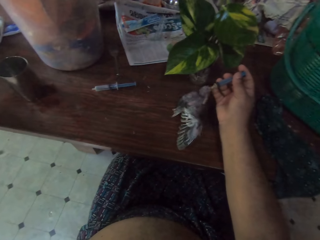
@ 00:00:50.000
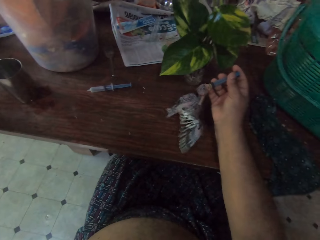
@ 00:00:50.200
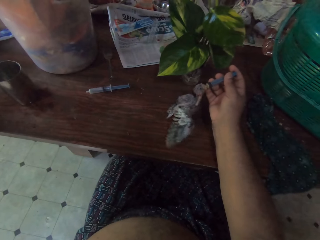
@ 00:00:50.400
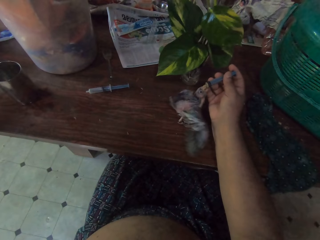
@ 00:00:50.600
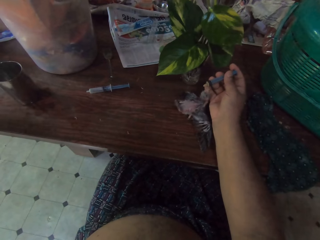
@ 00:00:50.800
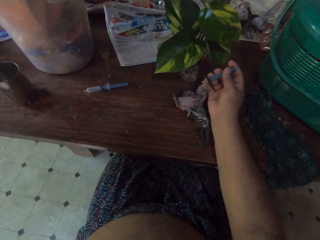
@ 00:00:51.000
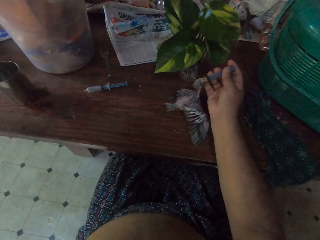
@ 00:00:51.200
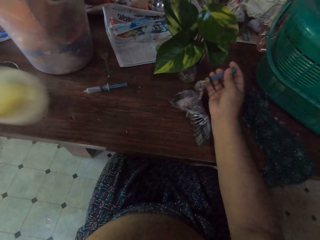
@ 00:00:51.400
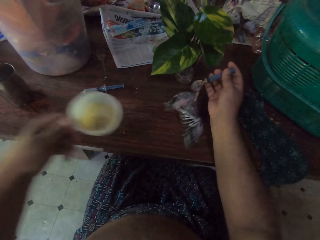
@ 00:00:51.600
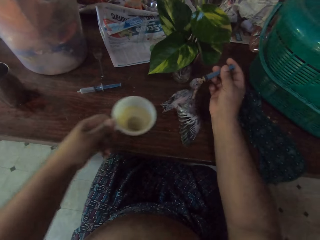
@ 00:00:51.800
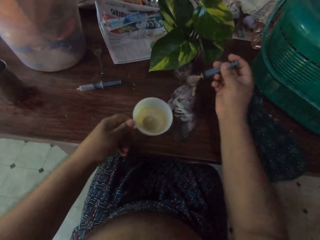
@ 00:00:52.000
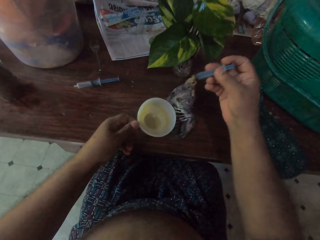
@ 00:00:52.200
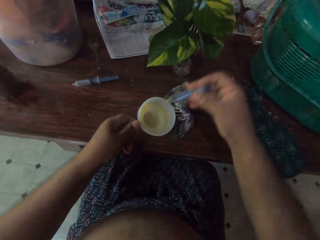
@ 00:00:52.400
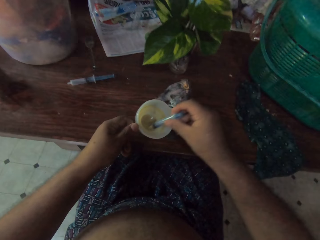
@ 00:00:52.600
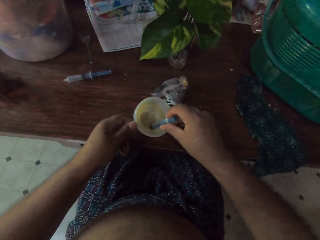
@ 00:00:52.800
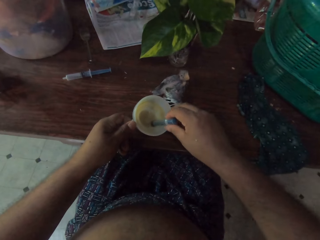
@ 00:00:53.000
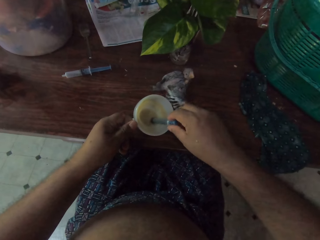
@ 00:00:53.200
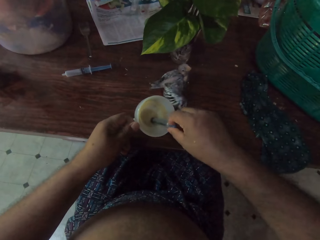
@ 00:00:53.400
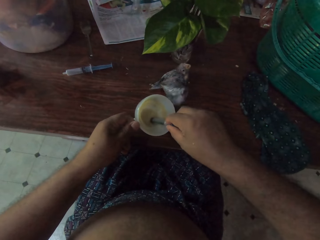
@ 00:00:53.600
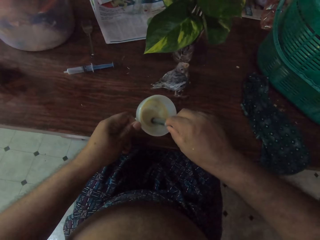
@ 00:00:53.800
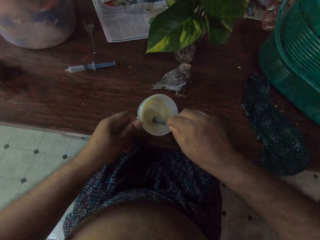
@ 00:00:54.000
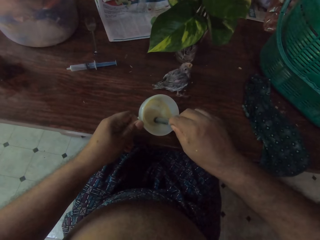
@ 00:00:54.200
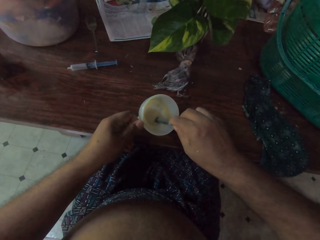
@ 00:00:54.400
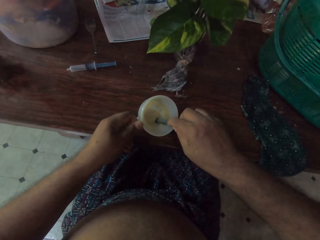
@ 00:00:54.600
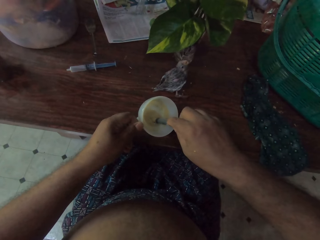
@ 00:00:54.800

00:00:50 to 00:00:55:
The camera wearer picks up a cup. They place the cup on the table. They put the injection inside the cup on the table.

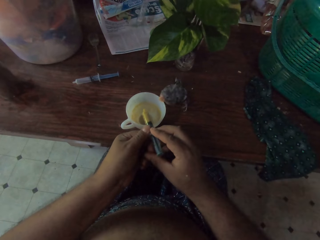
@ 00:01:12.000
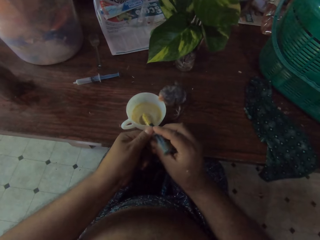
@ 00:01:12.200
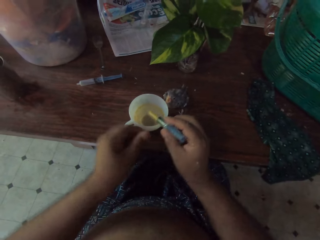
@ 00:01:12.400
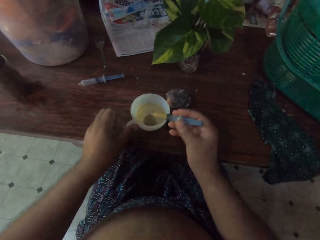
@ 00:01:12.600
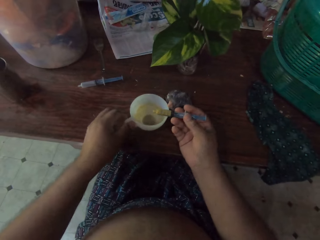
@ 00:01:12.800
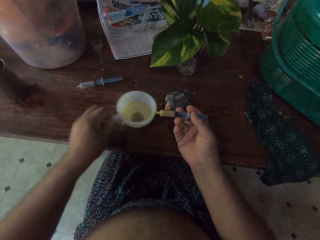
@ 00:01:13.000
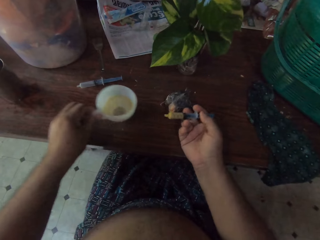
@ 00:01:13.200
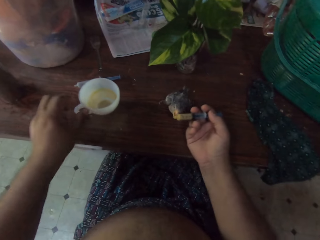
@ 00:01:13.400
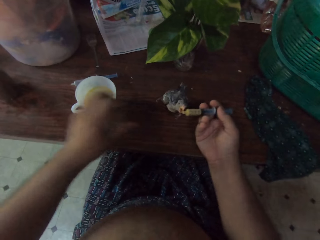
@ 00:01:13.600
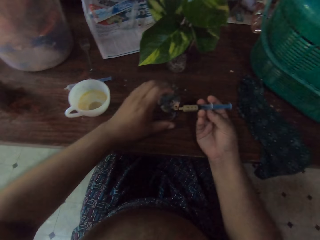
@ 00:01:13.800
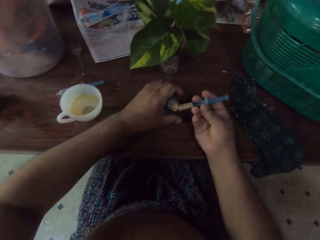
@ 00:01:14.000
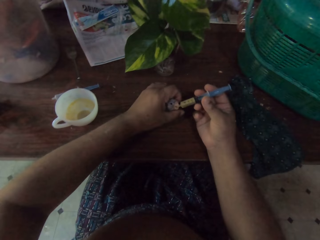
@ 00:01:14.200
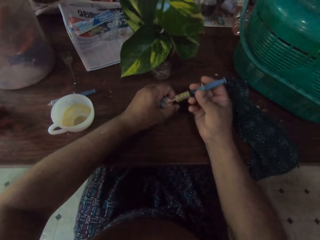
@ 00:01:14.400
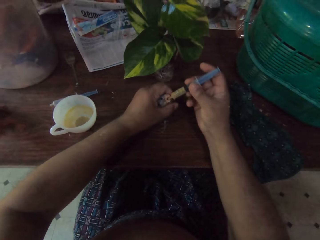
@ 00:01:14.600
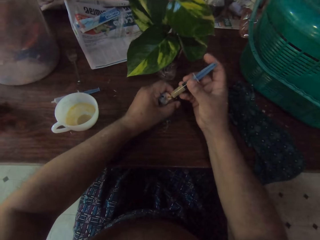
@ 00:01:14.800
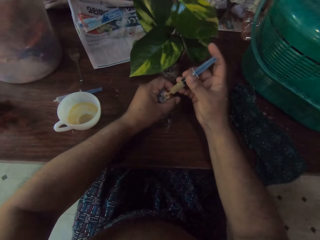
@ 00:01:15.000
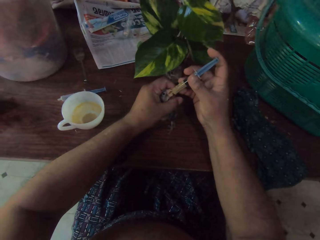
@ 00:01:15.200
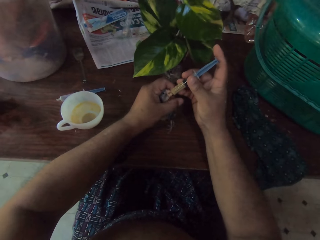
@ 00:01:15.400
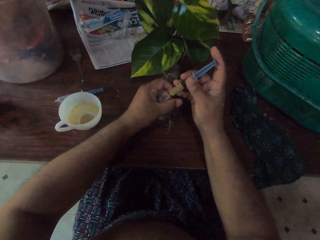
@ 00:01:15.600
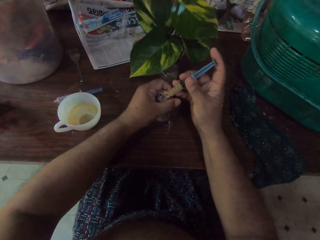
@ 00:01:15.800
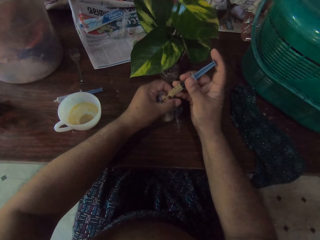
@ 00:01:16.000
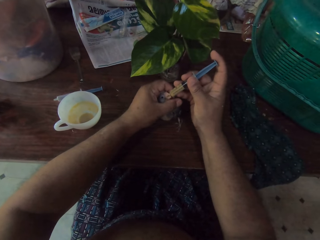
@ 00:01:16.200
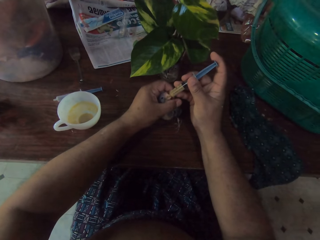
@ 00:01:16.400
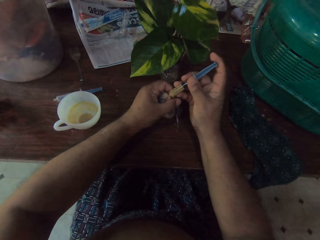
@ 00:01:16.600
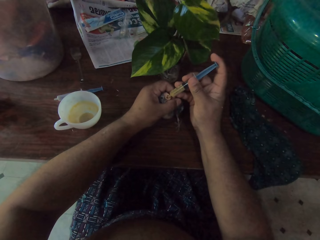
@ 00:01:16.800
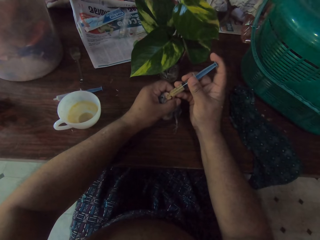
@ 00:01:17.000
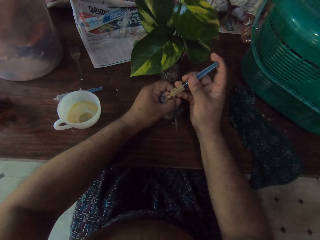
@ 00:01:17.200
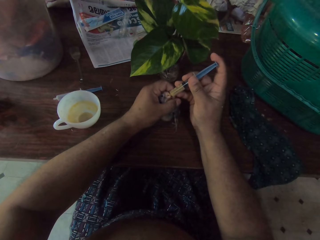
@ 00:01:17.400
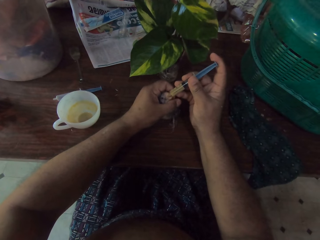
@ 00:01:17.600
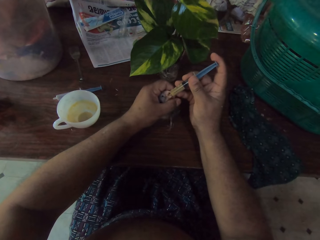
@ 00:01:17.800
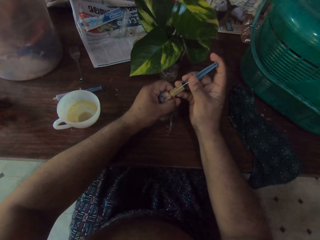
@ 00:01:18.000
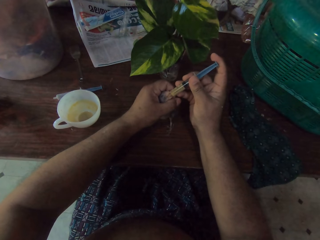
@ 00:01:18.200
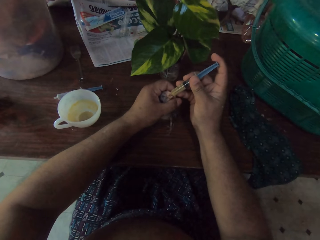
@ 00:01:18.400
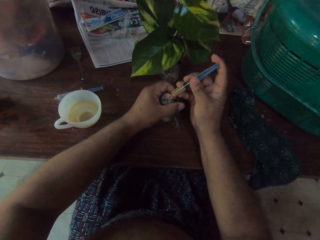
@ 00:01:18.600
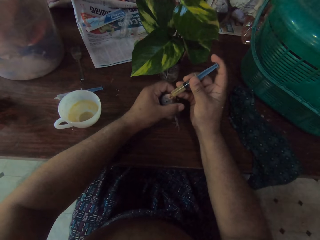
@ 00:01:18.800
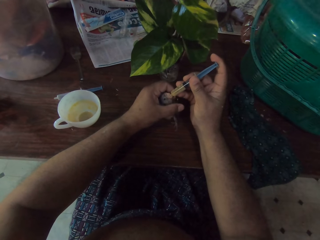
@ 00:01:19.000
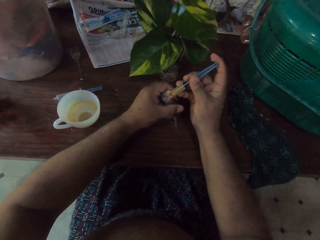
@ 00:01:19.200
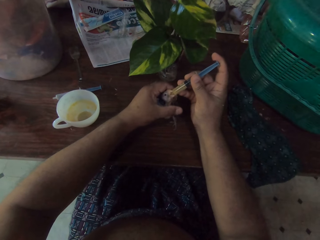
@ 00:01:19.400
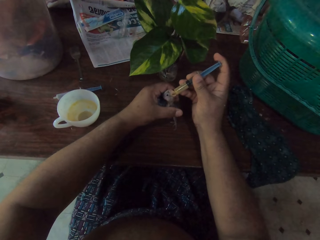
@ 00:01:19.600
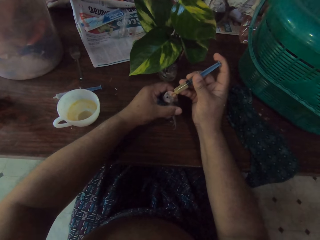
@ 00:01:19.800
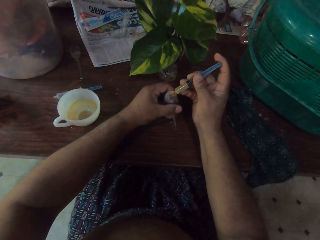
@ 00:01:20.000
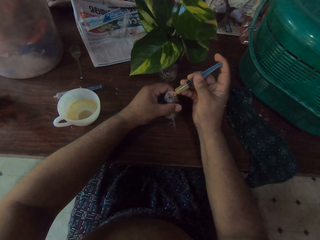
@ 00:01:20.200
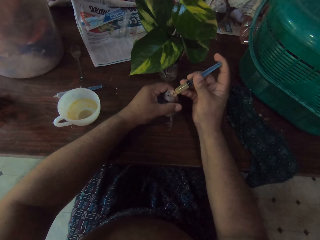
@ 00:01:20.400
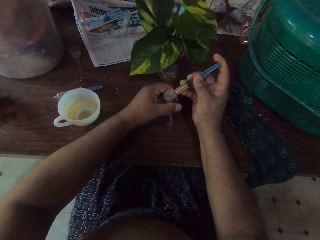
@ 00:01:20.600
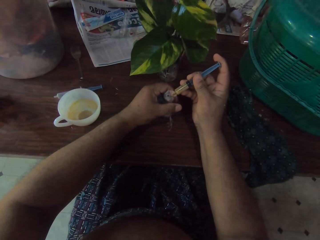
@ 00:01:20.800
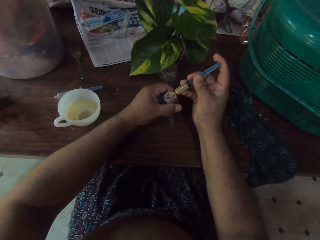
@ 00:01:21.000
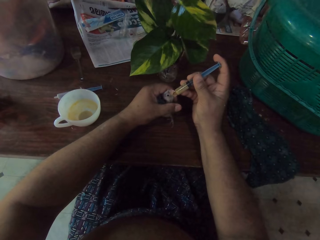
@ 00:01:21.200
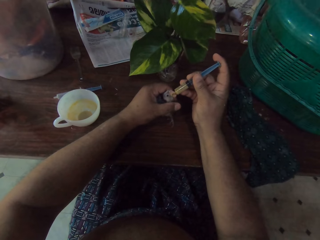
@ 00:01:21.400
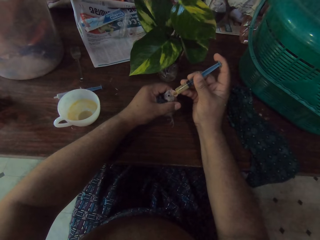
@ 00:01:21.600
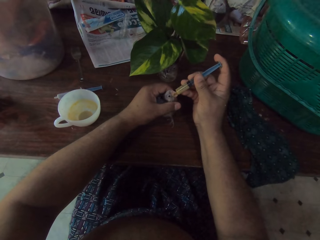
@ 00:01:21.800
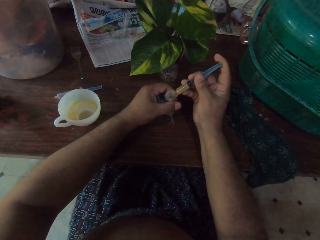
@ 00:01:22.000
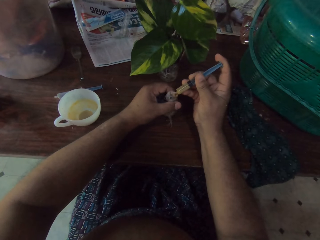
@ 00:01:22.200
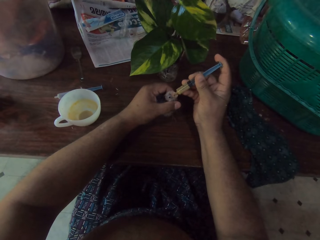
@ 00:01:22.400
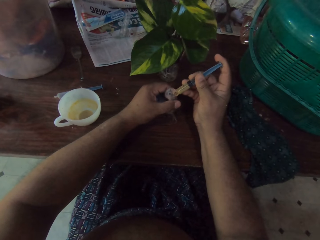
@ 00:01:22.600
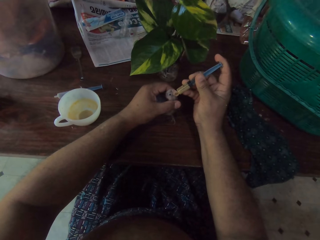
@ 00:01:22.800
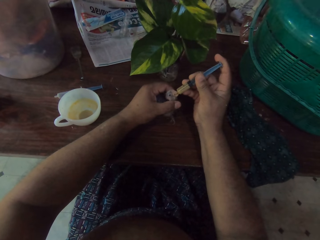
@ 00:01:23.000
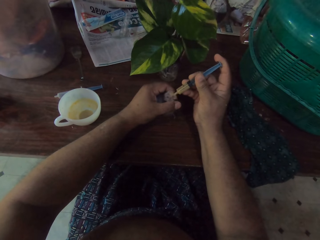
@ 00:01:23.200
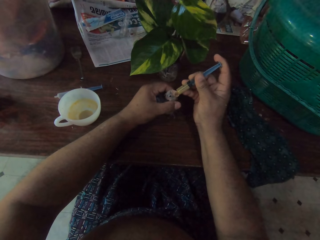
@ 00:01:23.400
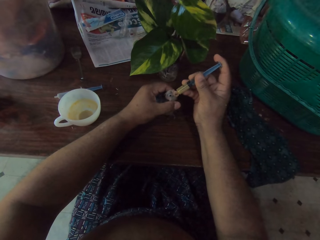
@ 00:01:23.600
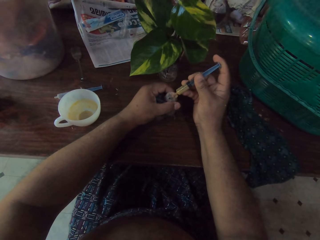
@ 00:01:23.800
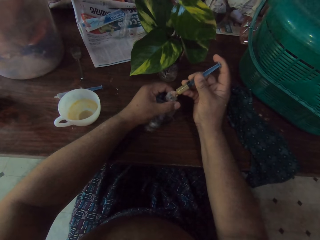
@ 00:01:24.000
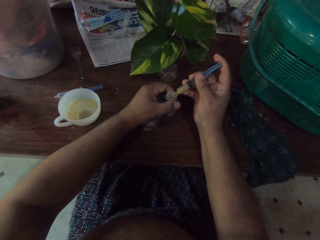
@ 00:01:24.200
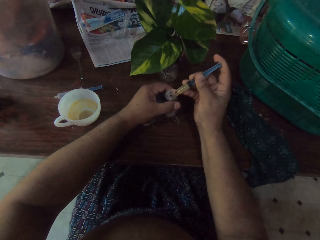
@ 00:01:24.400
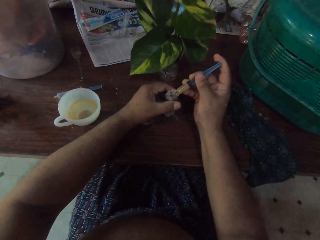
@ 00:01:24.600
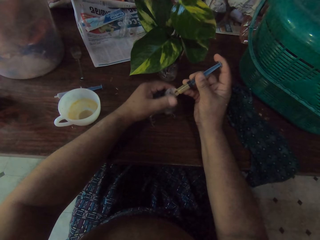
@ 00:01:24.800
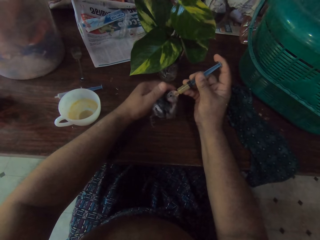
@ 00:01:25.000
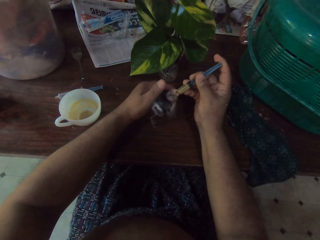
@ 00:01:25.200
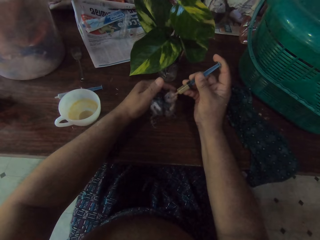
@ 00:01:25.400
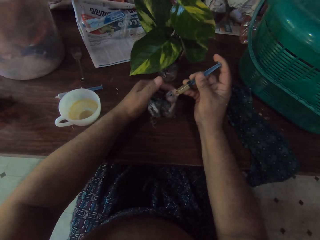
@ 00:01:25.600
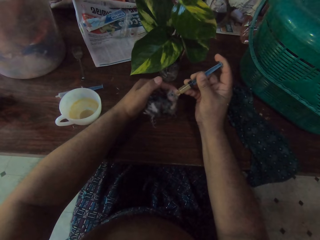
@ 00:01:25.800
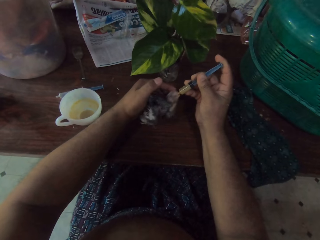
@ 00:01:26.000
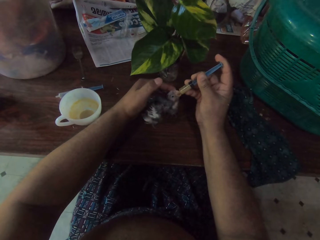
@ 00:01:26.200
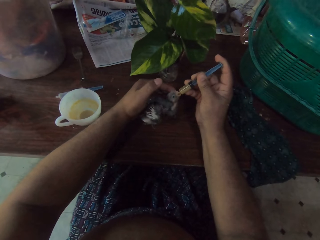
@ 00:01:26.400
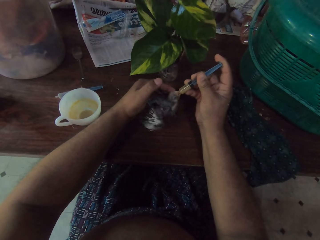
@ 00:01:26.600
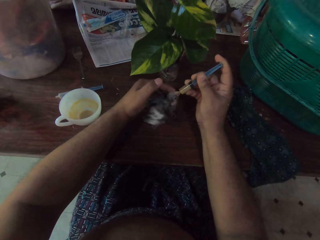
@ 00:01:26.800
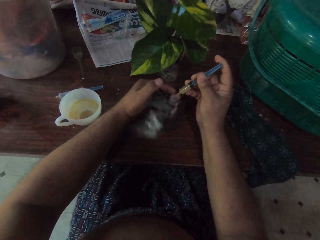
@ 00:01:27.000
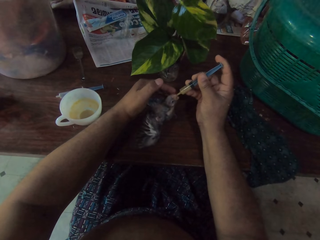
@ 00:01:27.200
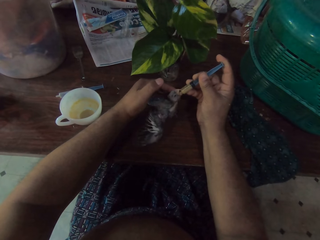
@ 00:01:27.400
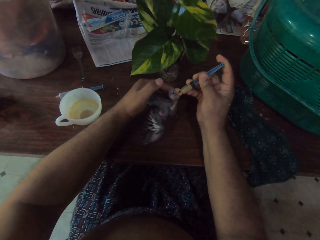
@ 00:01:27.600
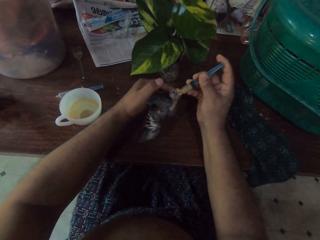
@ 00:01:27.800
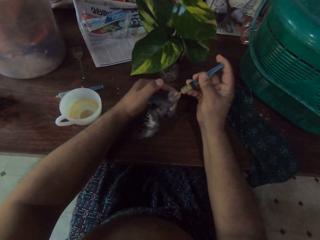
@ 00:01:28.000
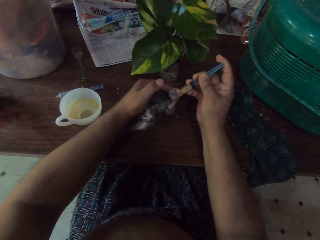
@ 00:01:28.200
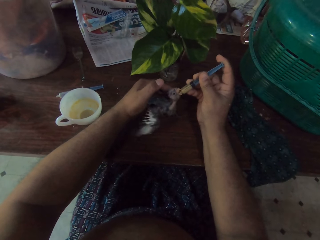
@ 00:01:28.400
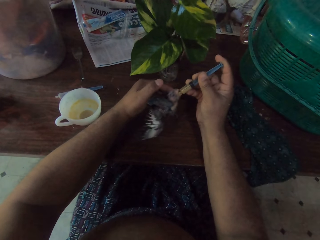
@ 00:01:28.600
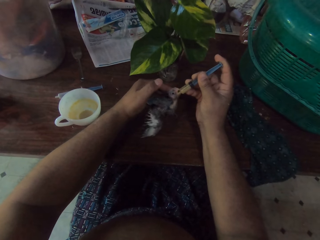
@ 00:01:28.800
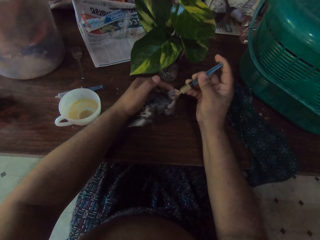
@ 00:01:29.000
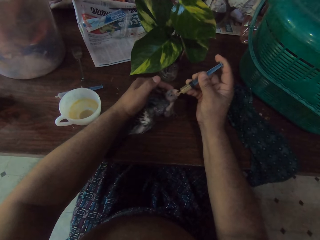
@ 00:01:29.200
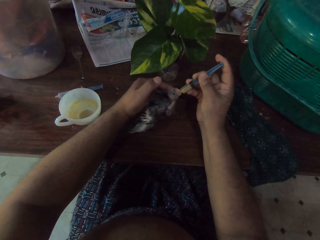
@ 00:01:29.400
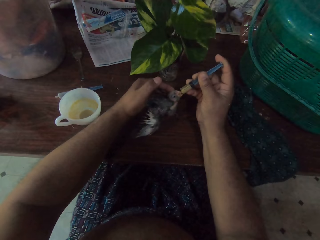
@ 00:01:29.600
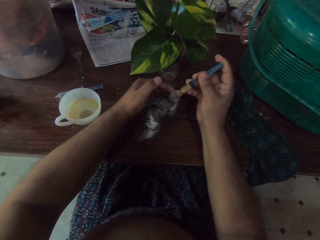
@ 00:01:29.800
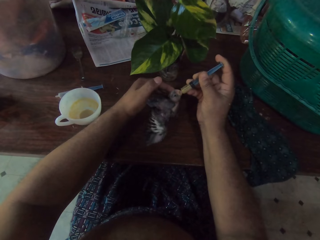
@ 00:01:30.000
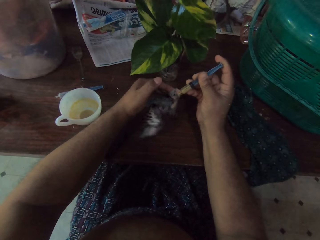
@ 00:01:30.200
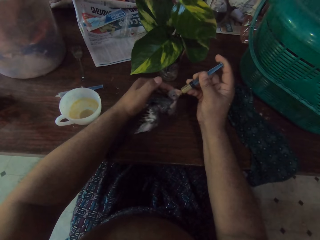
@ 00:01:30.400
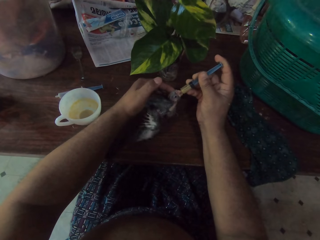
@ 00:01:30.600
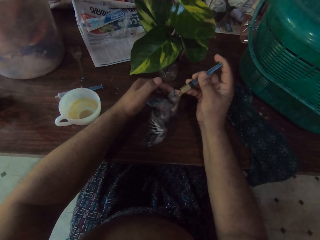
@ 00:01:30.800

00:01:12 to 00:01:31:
The camera wearer moves the cup aside on the table. He holds the chick with his hand on the table. He puts the injection in the mouth of the chick. He releases the chick from his hand. He puts the injection in the mouth of the chick.
